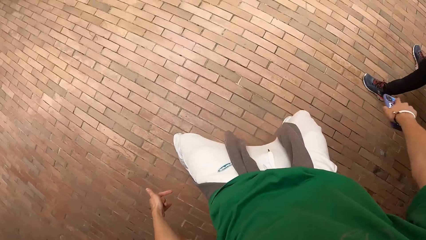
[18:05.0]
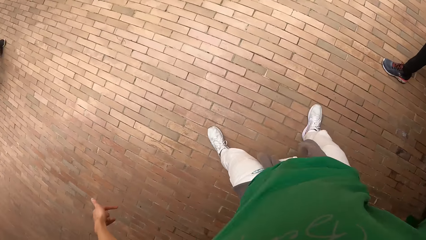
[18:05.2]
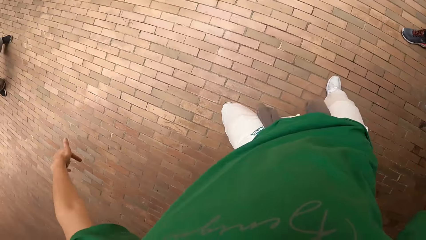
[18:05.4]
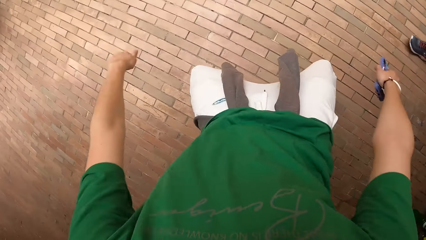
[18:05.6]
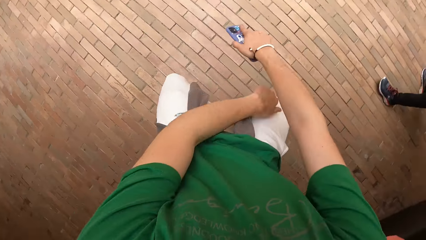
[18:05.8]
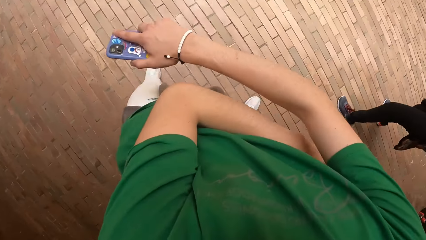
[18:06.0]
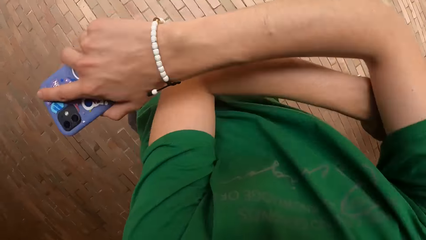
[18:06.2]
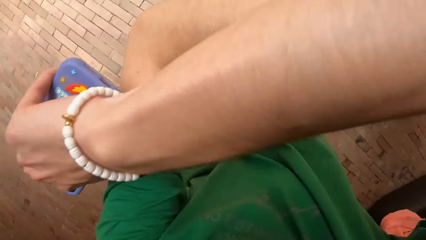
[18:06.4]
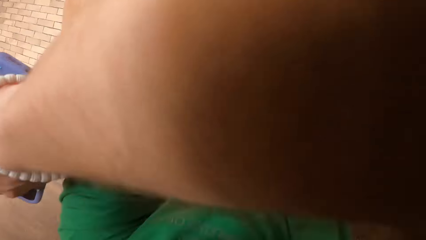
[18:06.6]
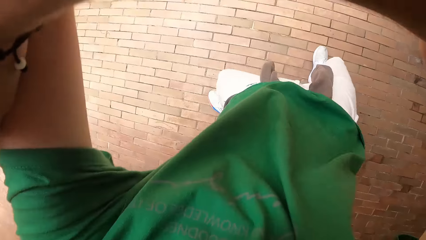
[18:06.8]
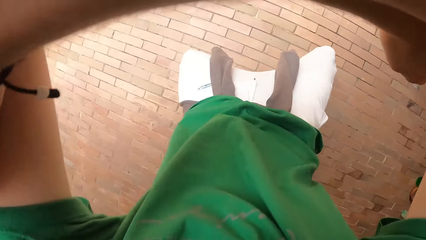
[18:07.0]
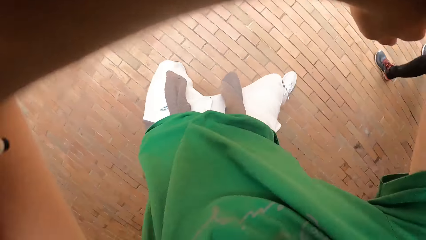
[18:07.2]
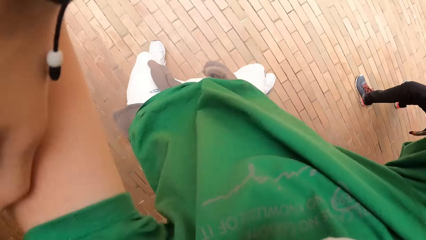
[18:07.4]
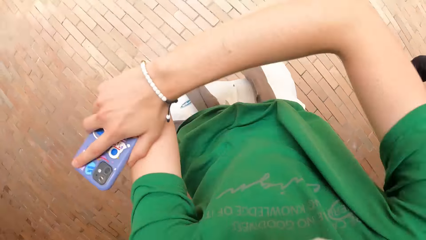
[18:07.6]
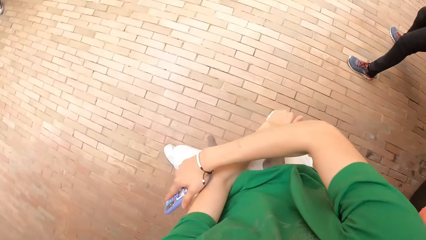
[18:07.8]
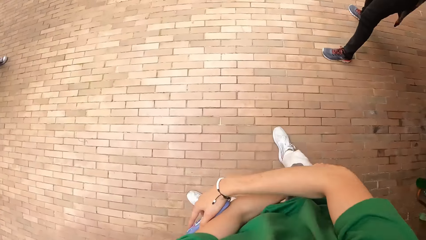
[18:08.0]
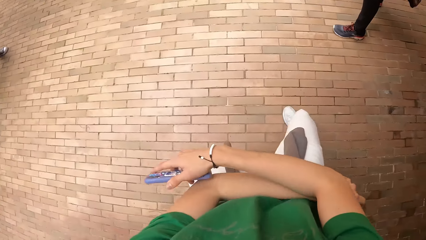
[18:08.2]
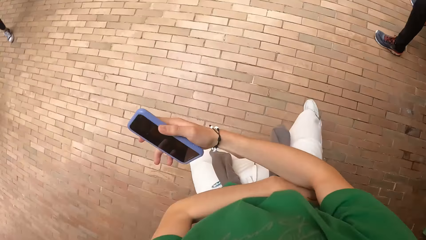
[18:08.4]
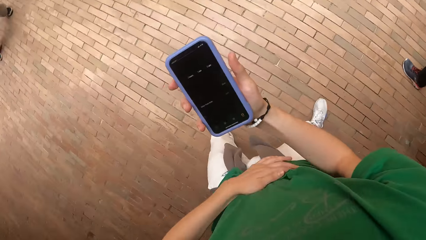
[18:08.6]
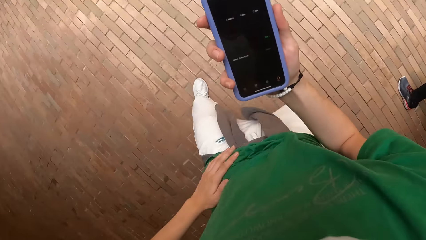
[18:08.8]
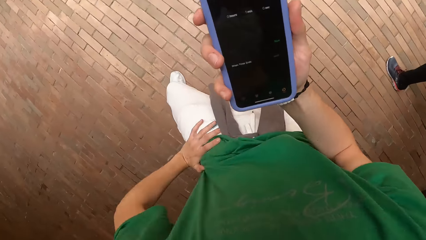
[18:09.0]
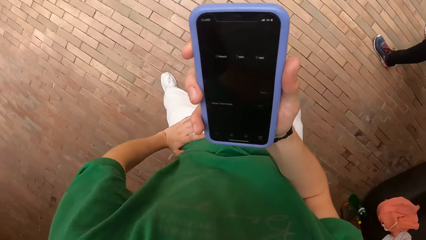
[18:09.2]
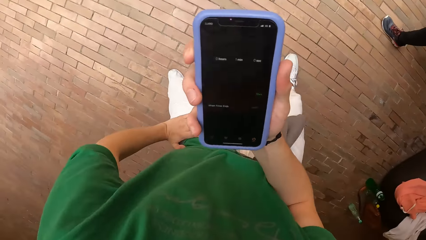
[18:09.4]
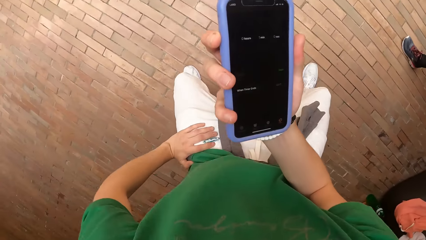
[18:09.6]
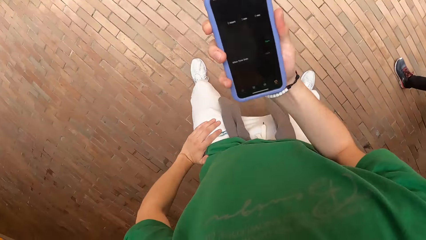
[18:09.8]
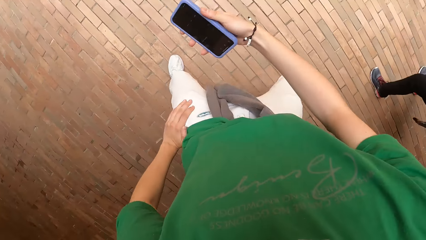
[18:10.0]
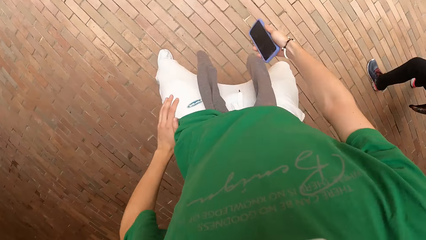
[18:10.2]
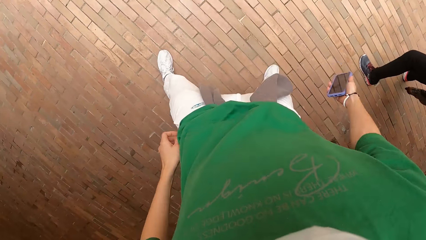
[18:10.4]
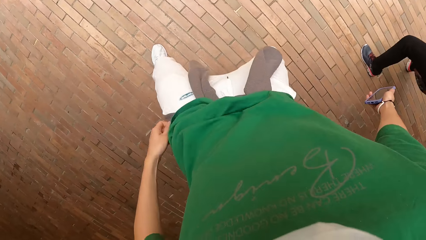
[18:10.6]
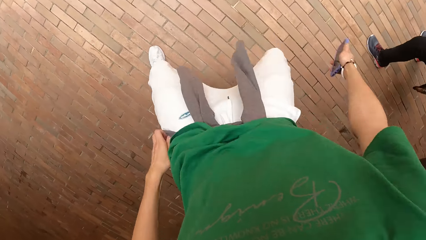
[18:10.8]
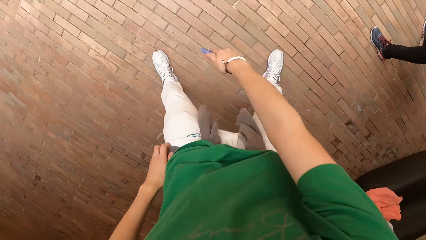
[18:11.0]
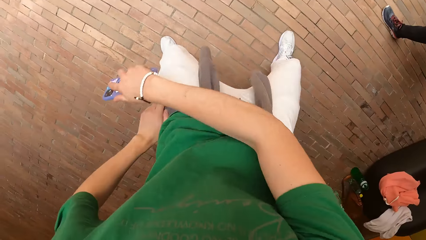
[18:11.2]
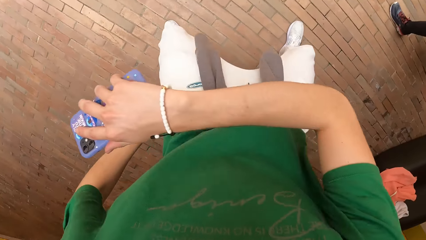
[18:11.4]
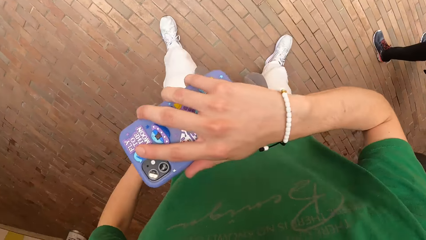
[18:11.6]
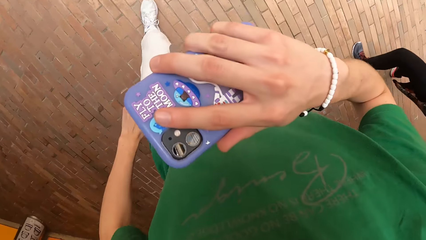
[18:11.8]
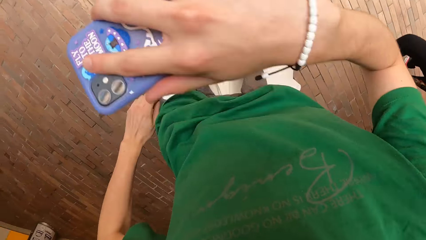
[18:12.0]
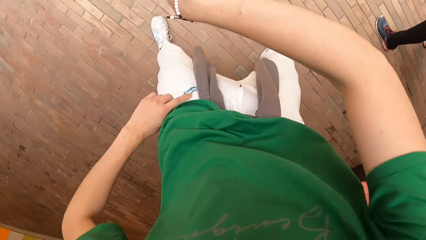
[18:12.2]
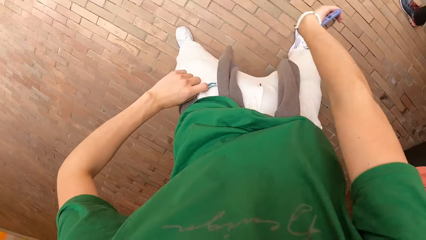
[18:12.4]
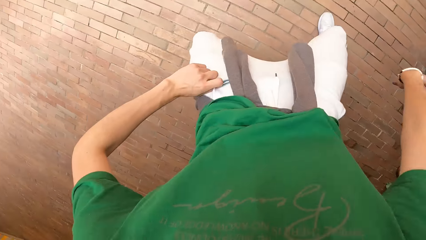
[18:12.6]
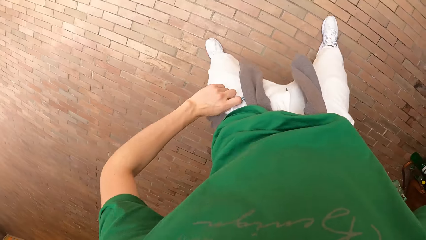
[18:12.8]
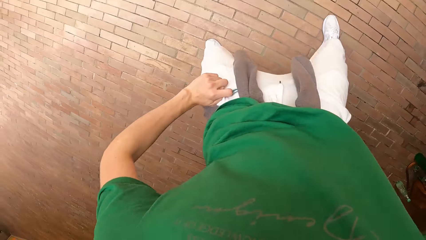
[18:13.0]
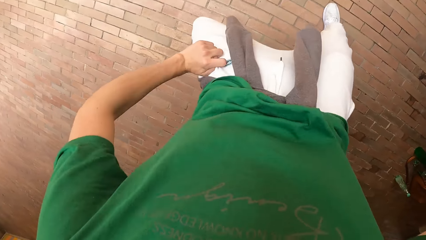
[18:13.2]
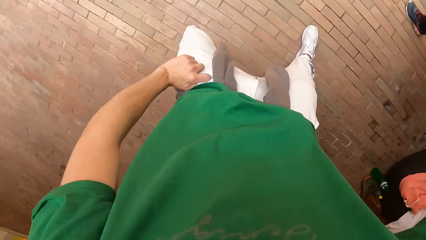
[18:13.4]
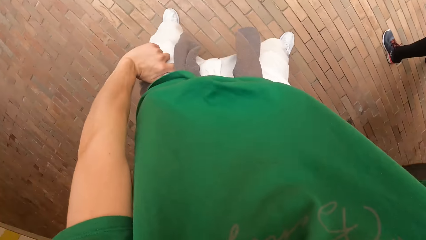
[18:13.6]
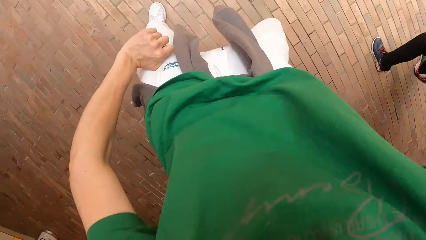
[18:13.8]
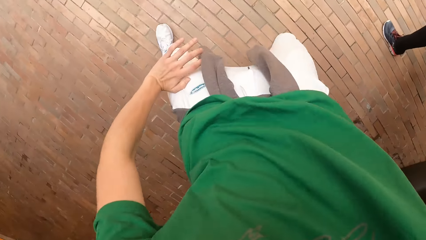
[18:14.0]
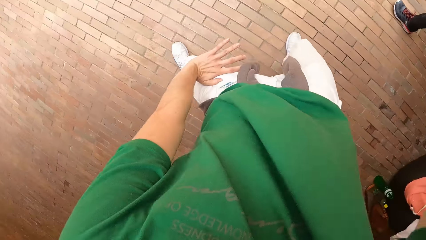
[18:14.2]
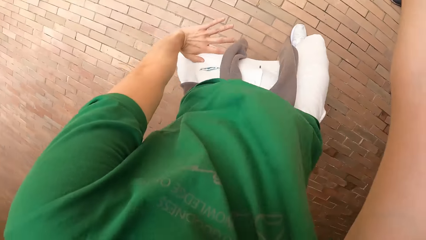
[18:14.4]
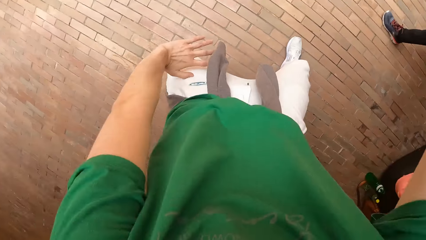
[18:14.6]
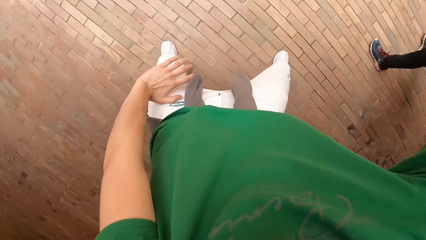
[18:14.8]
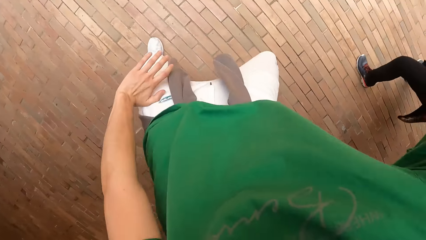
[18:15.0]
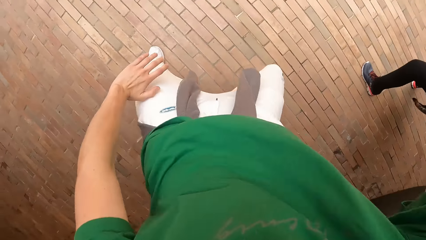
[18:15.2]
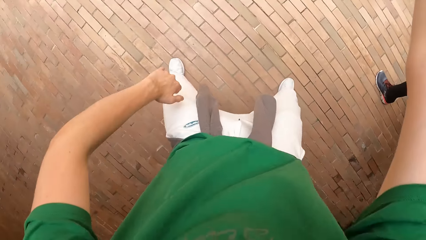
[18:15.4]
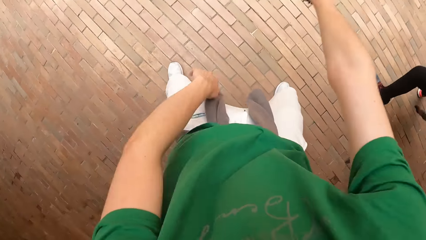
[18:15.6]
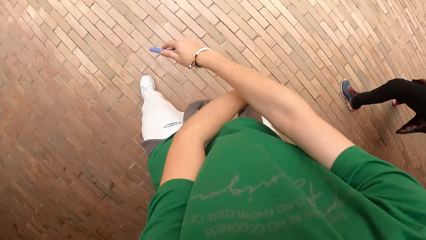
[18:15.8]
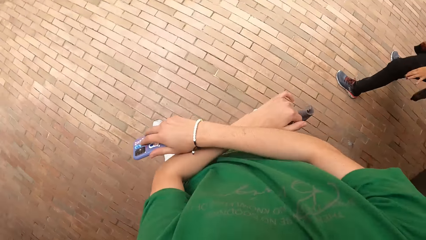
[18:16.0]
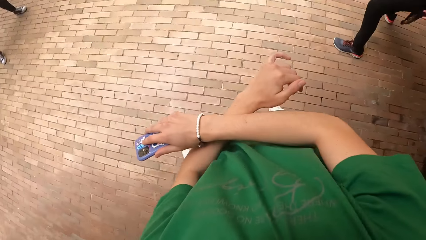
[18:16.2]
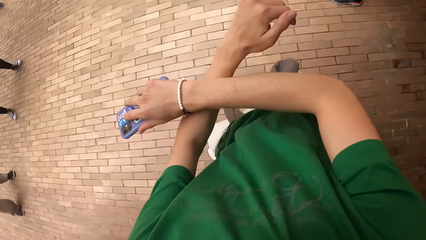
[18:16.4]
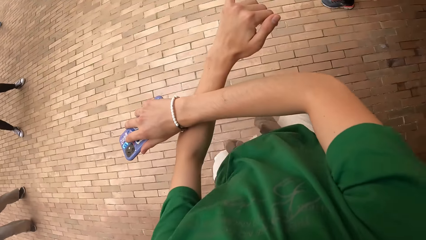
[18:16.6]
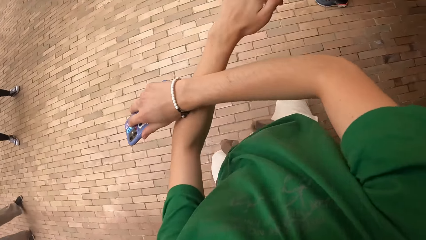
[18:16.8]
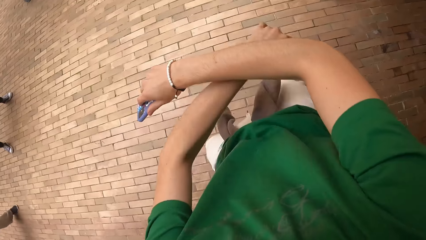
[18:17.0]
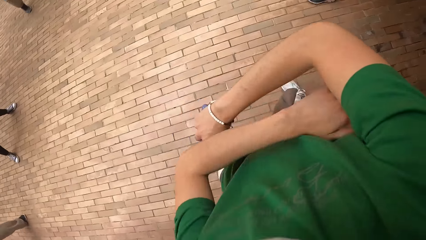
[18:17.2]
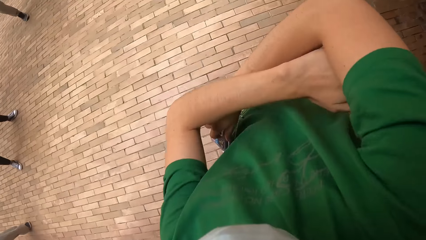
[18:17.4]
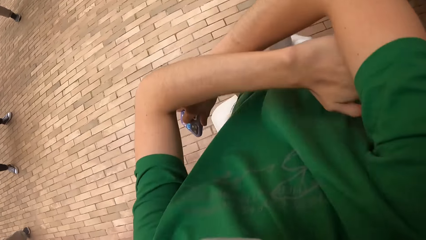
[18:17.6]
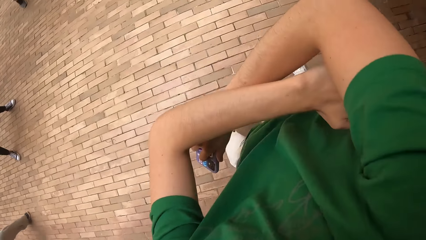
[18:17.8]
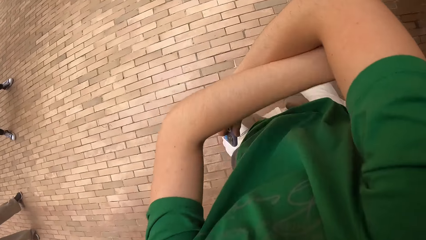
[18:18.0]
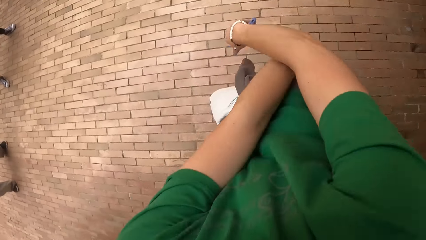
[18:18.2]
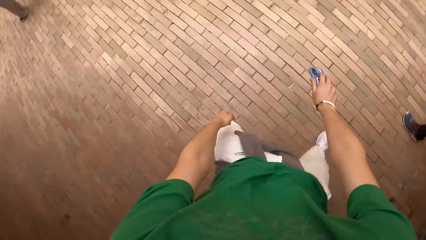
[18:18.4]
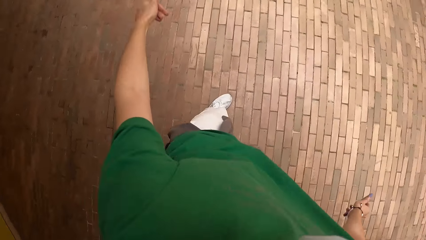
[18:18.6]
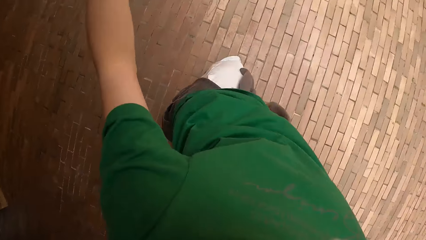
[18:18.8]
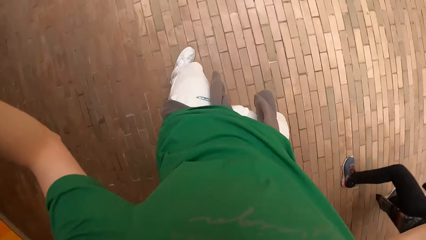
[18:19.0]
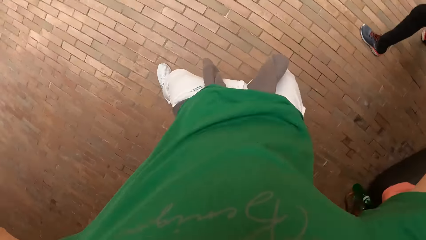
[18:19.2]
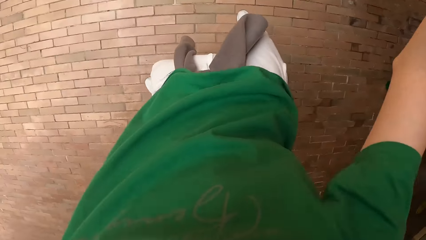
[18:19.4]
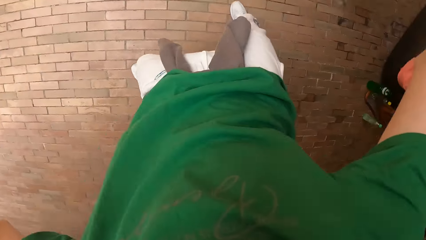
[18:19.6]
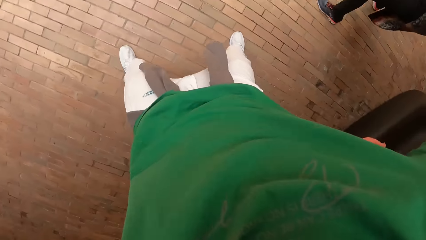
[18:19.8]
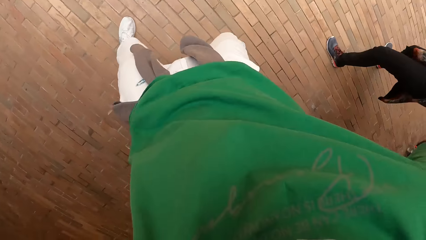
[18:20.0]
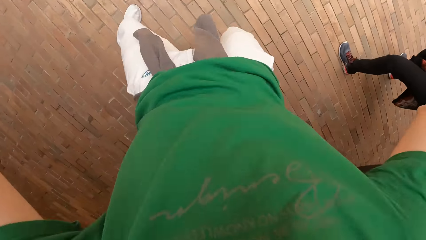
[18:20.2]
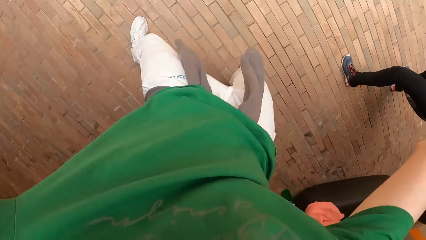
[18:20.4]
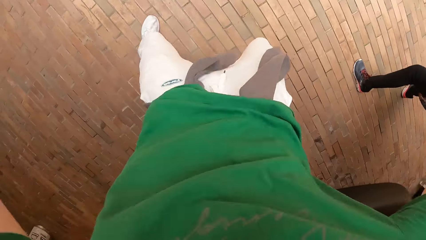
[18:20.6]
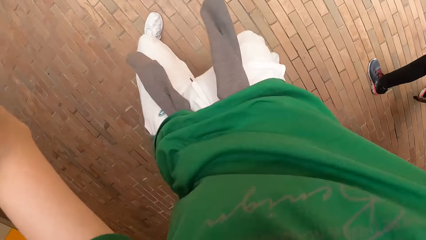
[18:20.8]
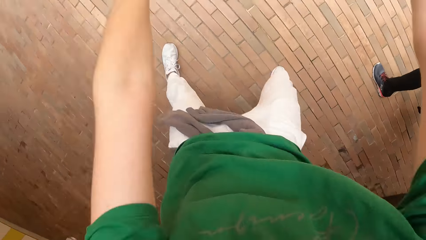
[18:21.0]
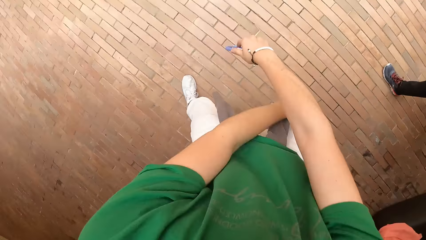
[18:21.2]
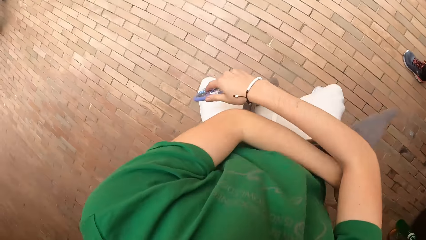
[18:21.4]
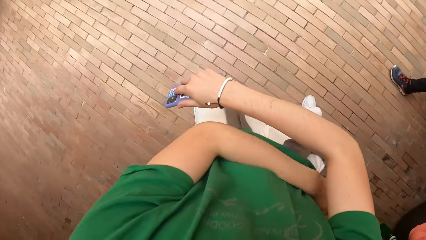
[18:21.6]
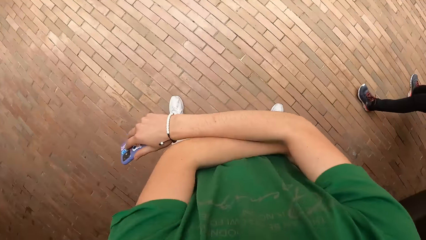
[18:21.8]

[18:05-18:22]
The camera wearer dances with a group of people. They move their hands. They put the left hand on the waist.
